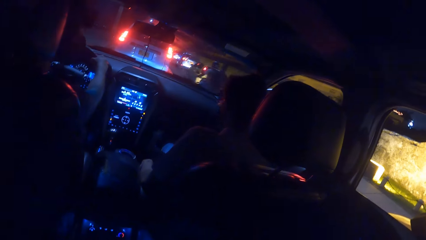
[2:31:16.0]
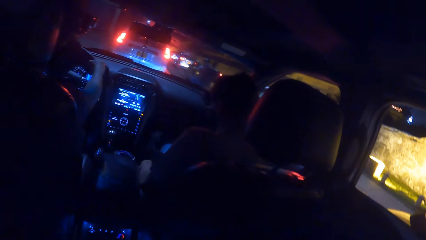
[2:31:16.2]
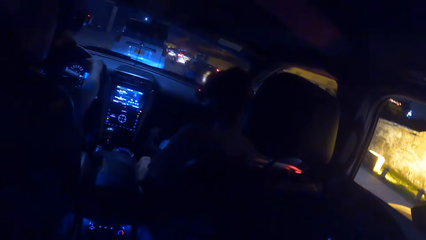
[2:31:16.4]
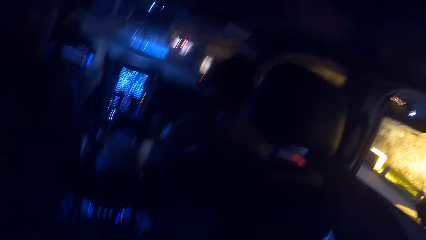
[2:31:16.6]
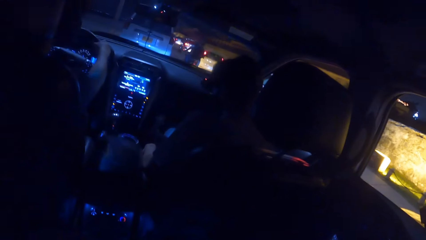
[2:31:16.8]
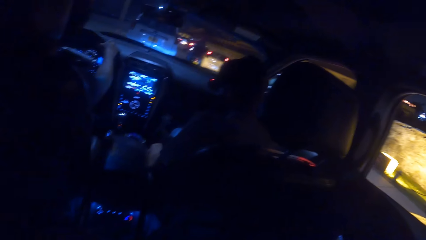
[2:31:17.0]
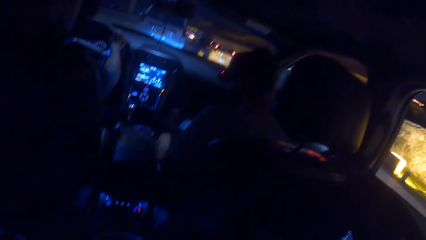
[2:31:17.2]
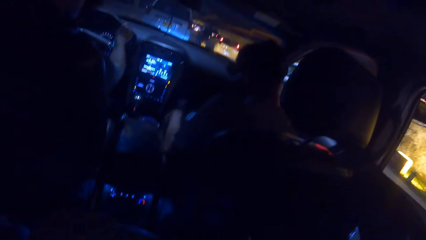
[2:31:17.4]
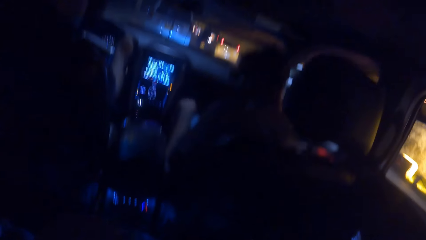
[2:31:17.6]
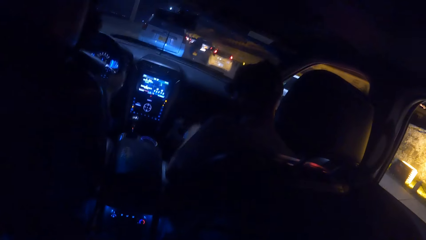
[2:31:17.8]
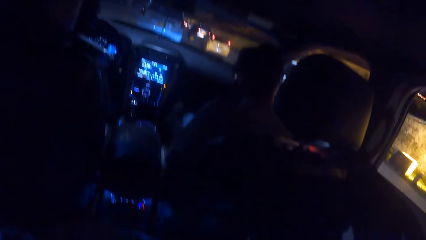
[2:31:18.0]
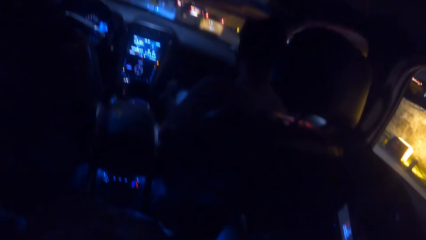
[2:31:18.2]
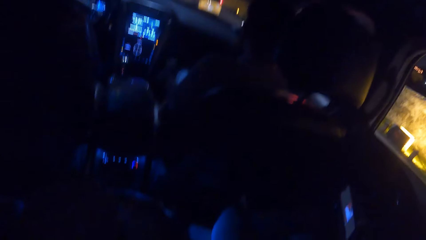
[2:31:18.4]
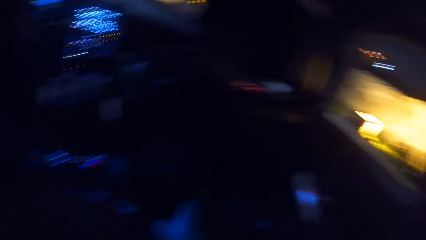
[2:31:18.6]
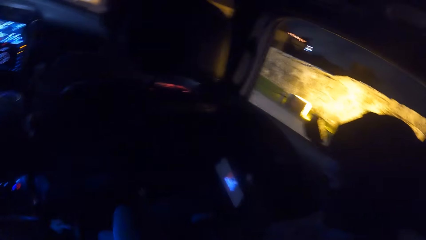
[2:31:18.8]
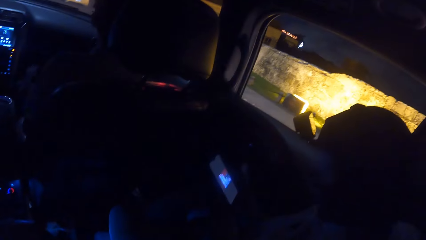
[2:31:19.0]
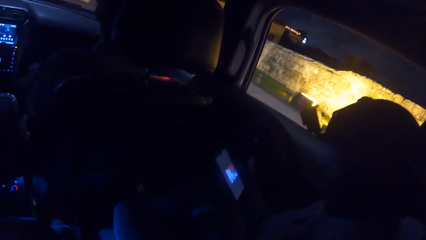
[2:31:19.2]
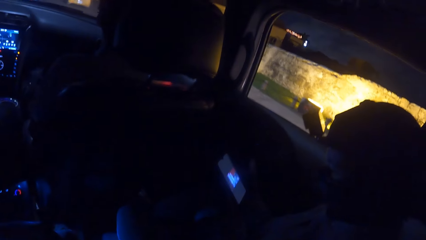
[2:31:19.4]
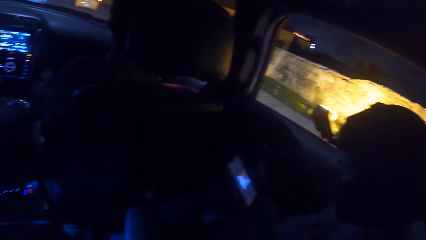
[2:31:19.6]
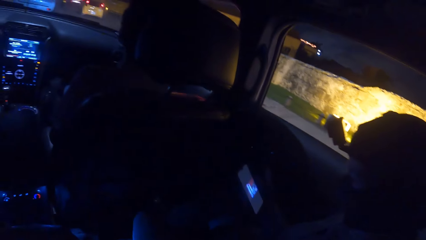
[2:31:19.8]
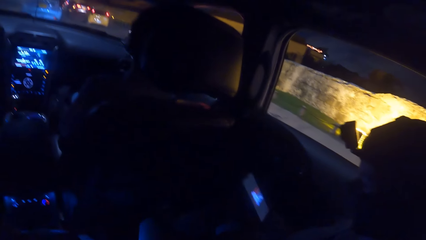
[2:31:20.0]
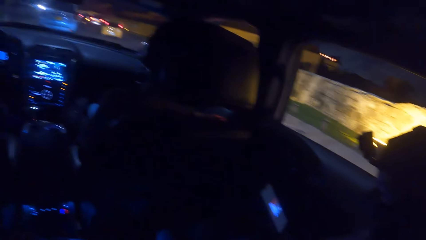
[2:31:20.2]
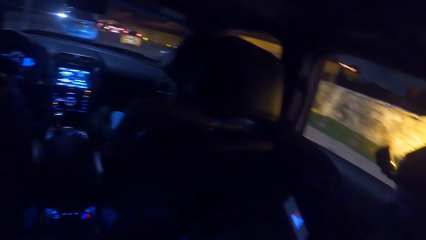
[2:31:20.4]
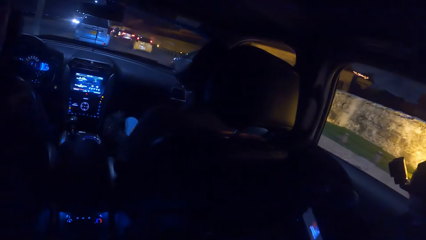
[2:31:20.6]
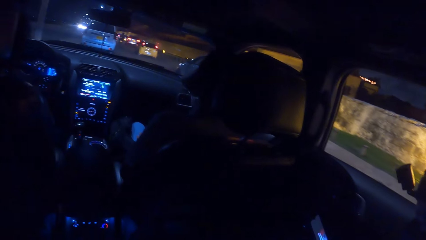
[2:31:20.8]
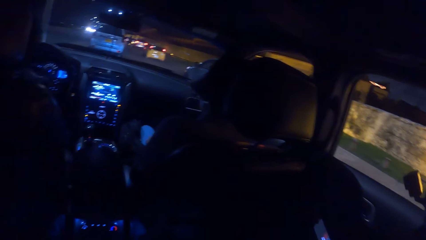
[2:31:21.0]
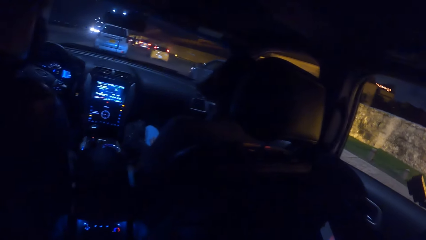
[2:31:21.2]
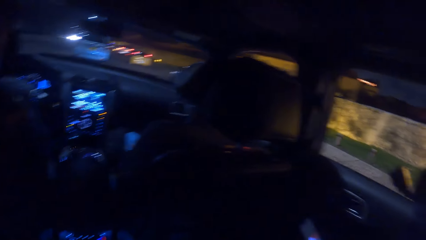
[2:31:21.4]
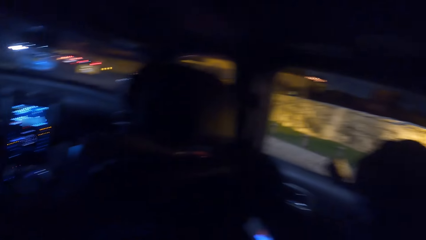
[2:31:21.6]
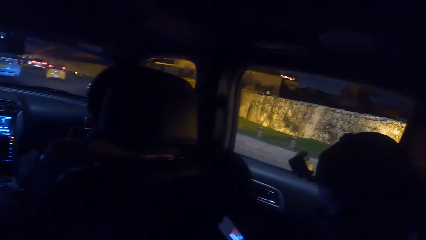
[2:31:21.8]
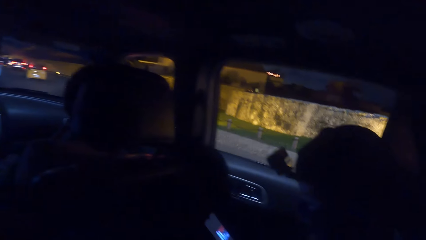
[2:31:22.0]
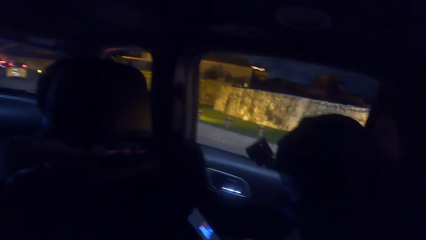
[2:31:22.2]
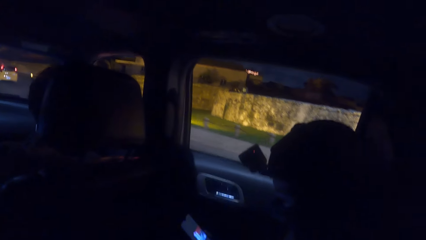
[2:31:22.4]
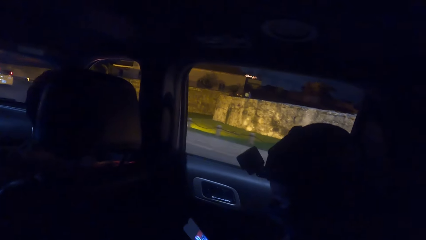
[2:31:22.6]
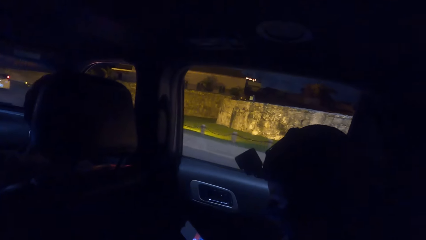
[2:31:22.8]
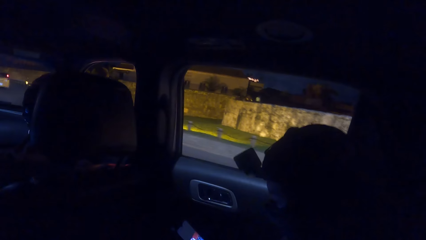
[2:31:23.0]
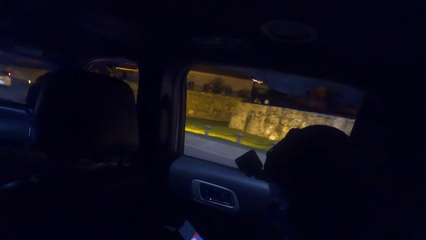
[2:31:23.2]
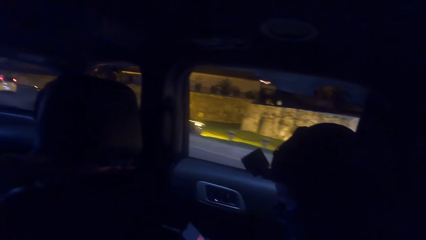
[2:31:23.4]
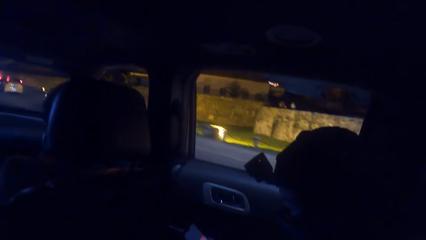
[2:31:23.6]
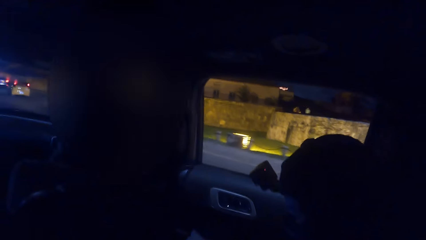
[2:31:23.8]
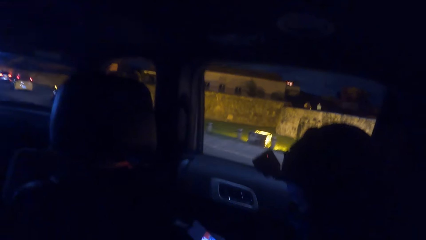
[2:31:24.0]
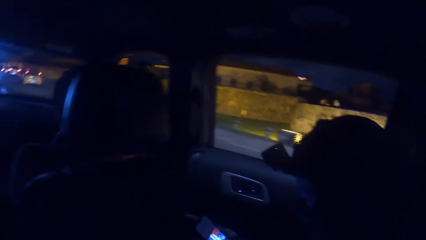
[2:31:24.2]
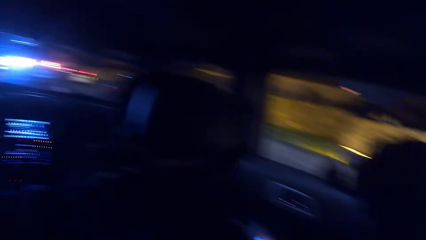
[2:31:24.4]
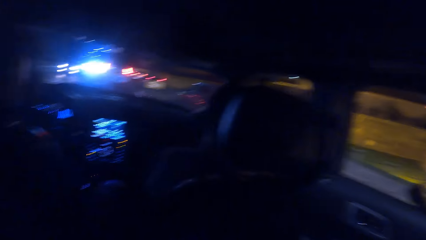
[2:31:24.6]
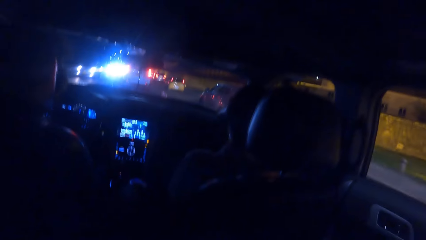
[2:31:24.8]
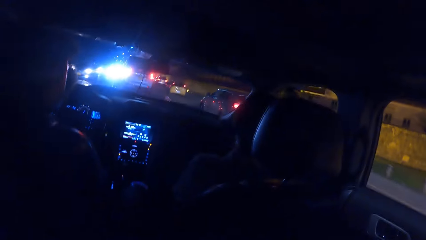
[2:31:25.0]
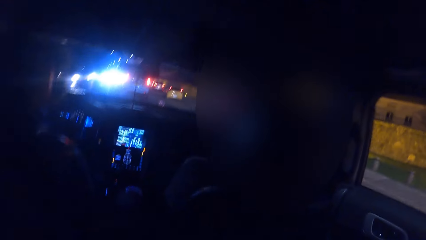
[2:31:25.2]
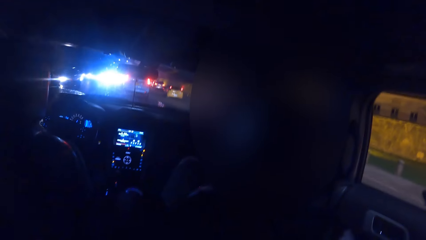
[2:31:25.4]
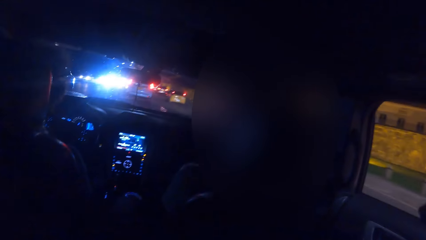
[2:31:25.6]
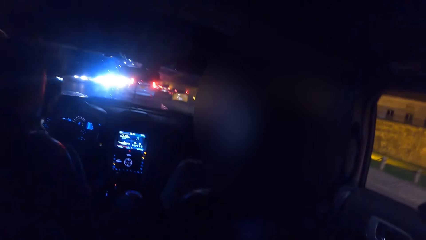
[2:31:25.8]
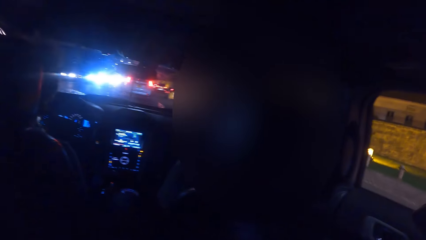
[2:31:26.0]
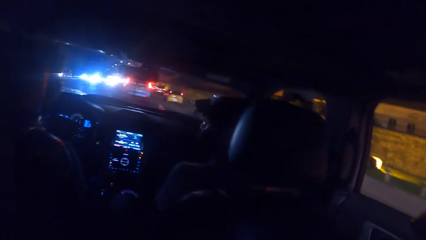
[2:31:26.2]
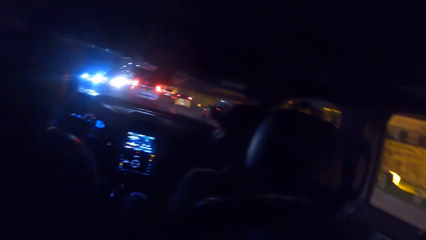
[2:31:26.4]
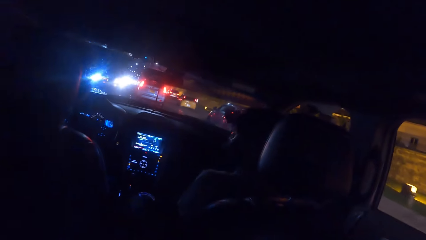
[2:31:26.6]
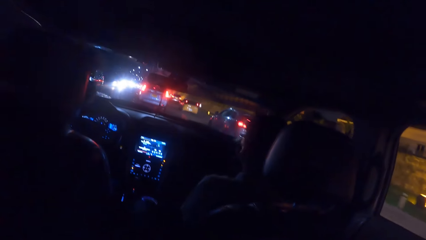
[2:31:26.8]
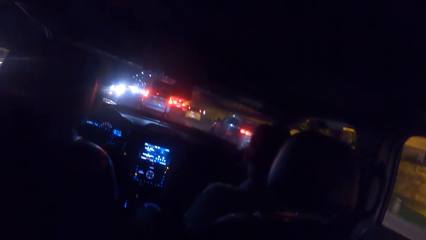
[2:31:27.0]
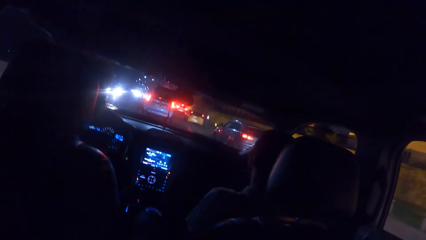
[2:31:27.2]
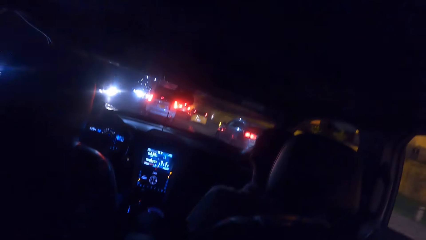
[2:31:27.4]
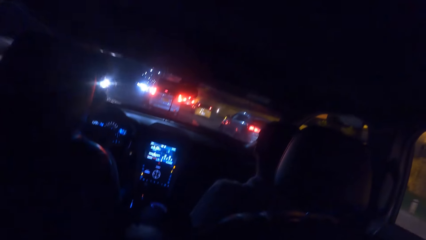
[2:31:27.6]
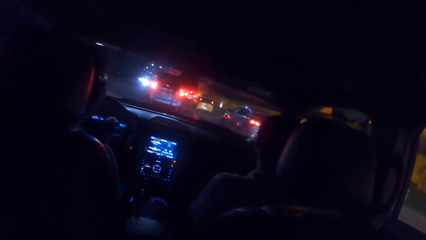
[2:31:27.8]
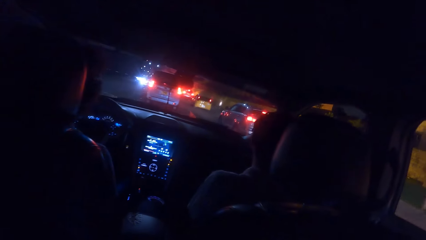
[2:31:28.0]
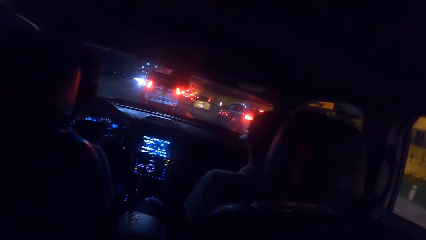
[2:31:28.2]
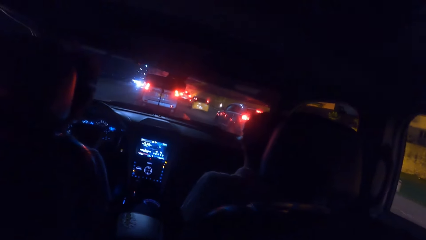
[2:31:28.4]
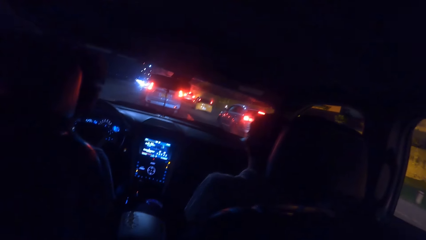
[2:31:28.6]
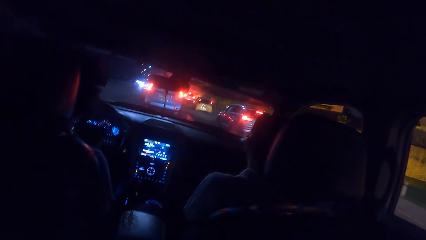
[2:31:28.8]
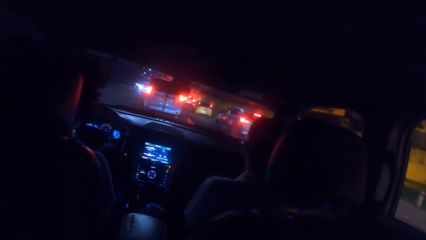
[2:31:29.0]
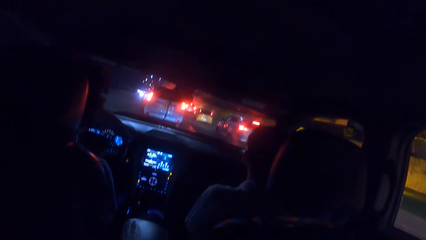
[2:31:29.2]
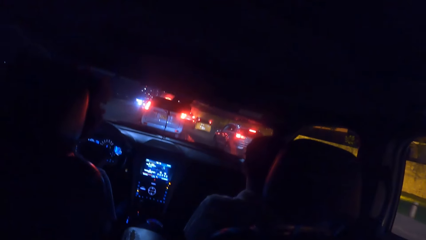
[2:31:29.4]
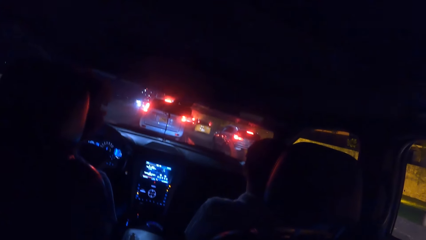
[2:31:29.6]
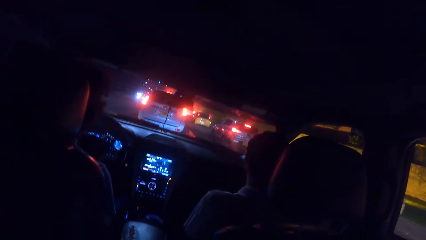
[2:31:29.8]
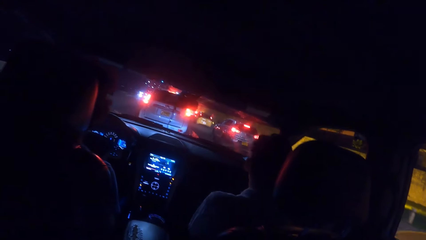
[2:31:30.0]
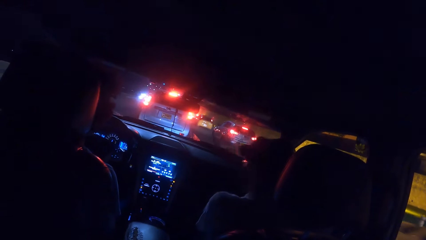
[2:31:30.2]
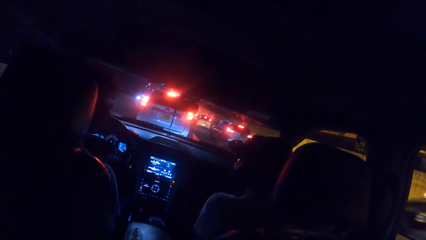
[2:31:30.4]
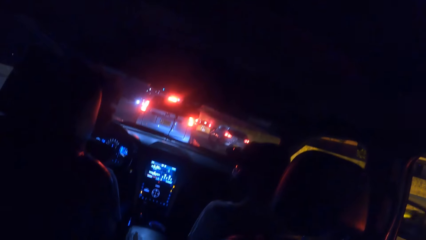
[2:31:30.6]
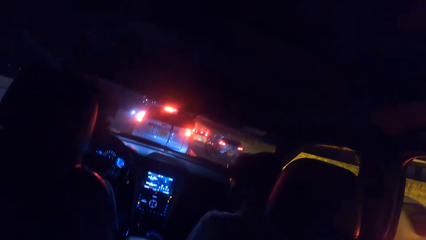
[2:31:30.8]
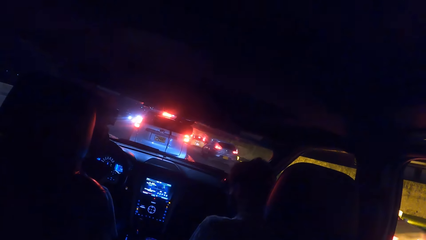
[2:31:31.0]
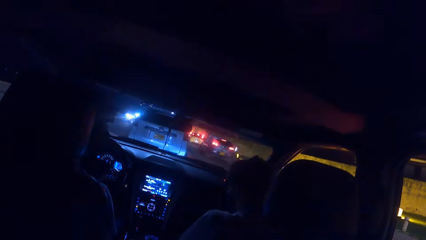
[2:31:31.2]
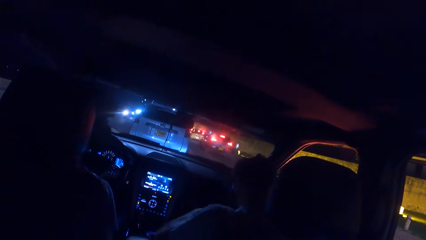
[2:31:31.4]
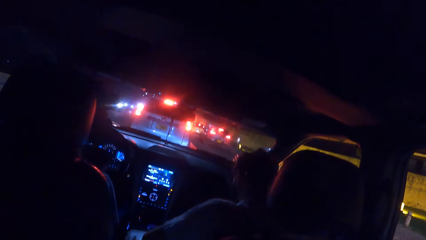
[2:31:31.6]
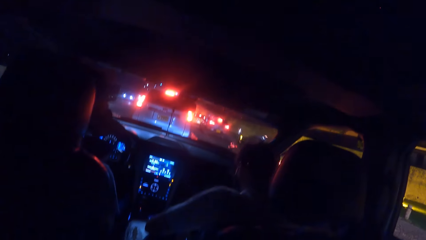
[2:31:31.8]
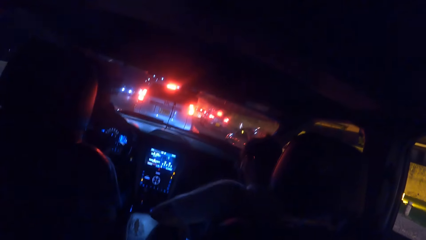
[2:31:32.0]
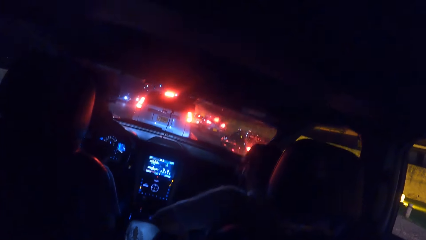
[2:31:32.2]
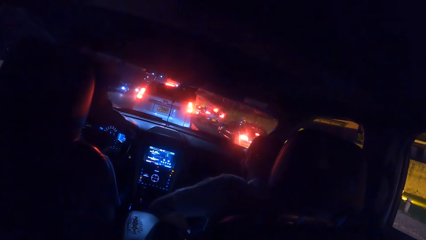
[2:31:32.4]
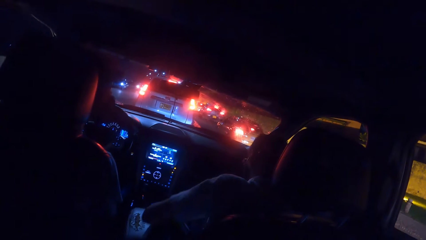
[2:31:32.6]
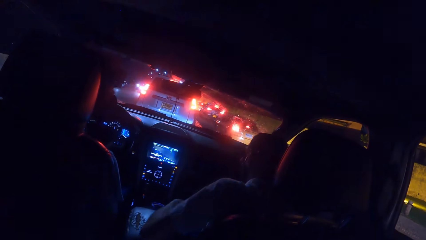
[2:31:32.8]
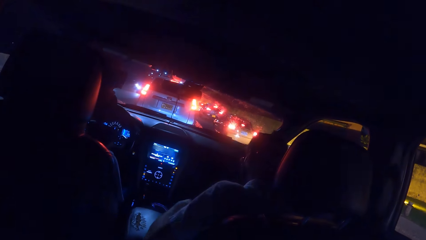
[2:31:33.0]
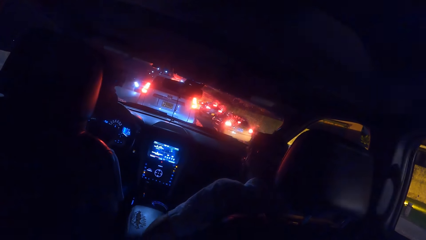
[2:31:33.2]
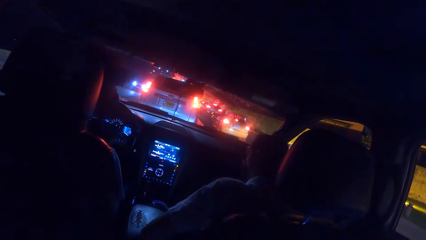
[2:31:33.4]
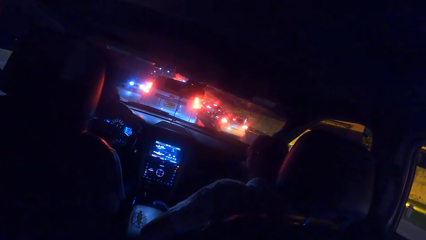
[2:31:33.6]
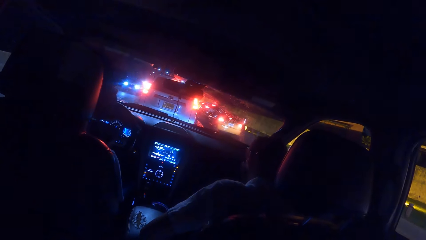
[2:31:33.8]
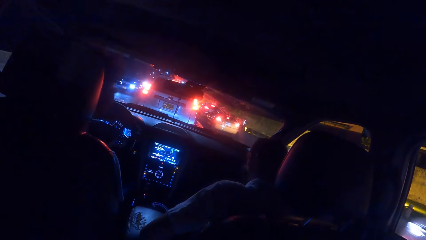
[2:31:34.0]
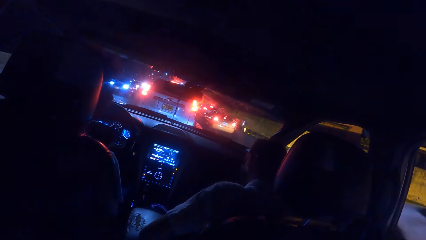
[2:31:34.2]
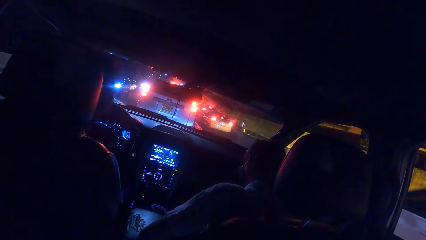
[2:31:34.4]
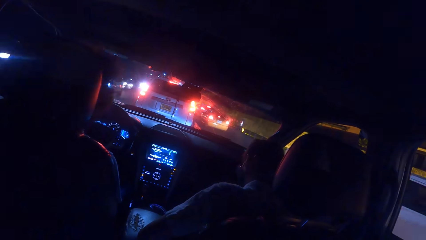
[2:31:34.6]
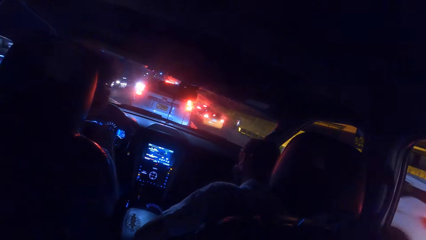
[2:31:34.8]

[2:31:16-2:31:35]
The woman operates a phone with both hands. The camera wearer looks outside the car. A man drives the car. The camera wearer looks around the car. The man stops the car.
